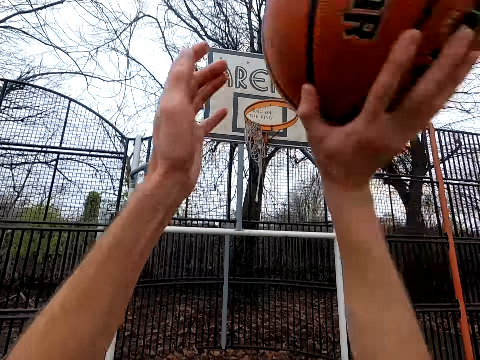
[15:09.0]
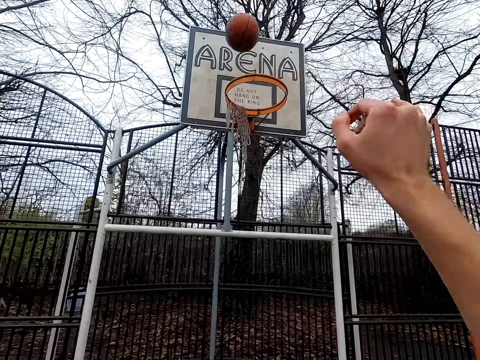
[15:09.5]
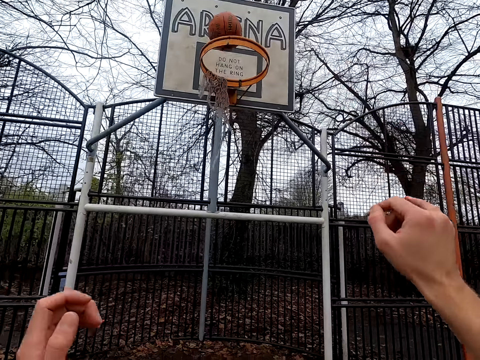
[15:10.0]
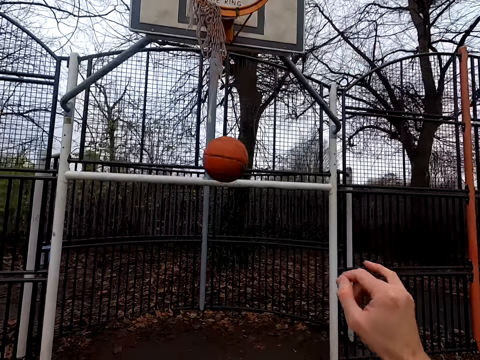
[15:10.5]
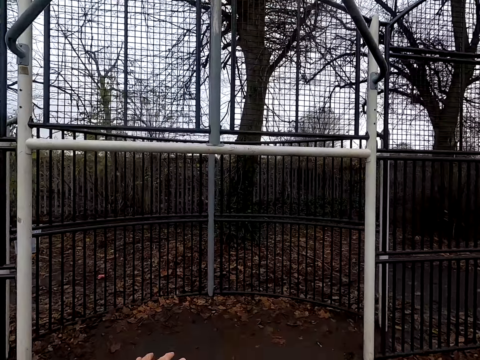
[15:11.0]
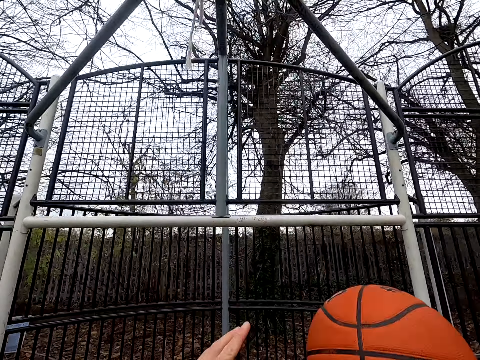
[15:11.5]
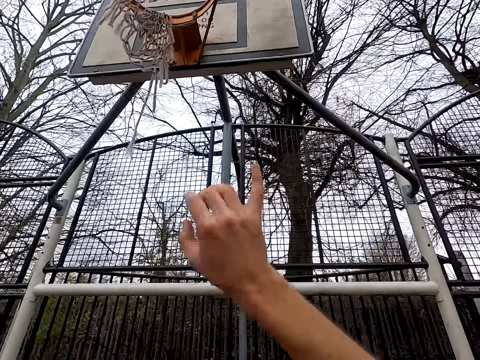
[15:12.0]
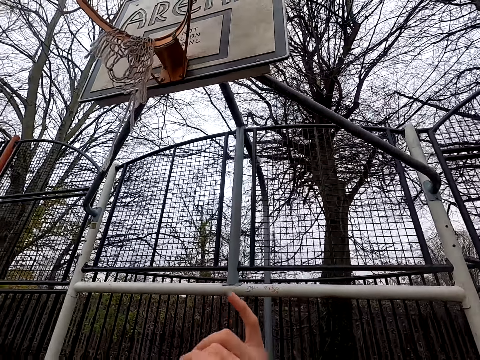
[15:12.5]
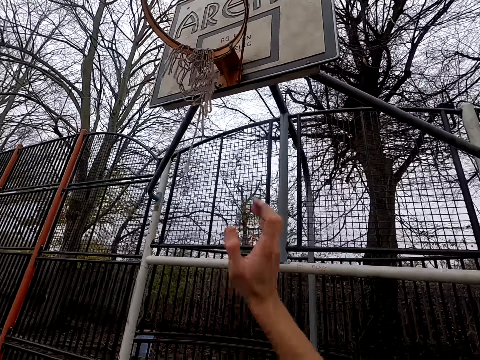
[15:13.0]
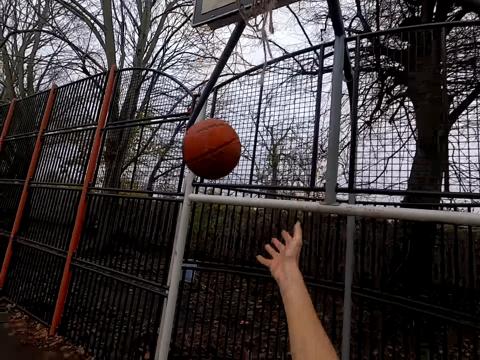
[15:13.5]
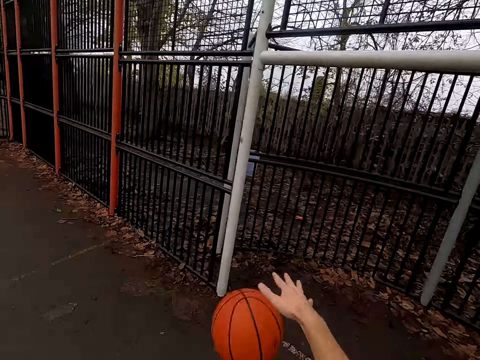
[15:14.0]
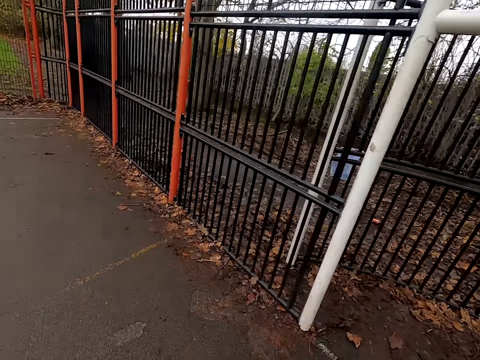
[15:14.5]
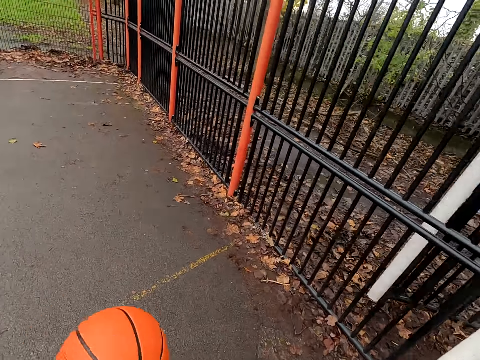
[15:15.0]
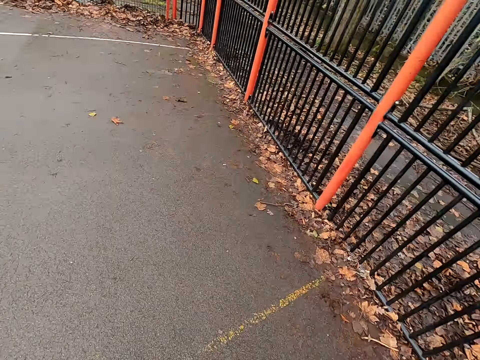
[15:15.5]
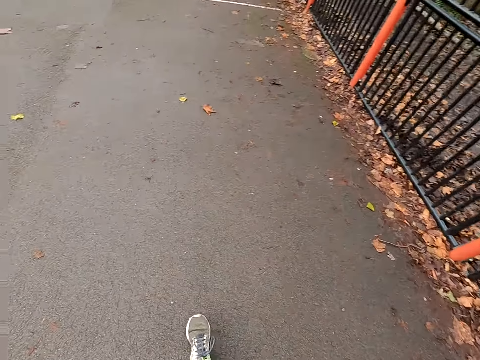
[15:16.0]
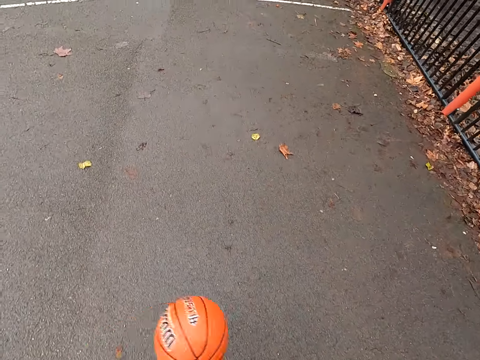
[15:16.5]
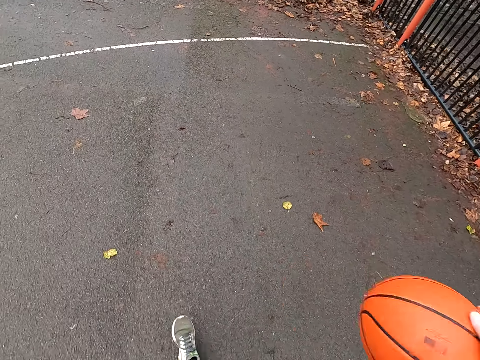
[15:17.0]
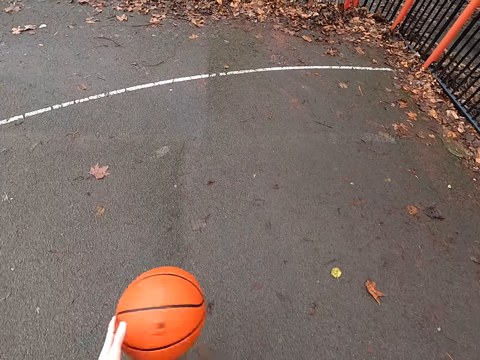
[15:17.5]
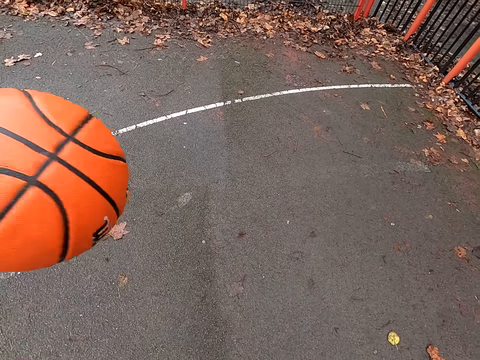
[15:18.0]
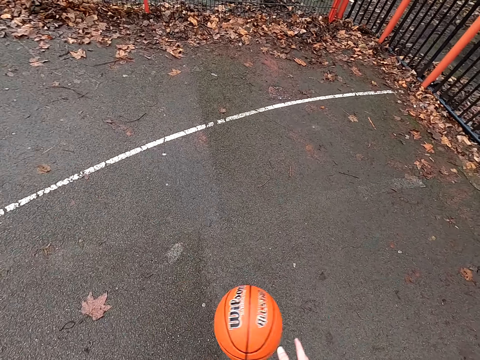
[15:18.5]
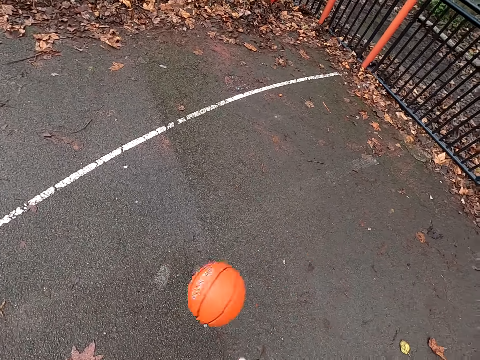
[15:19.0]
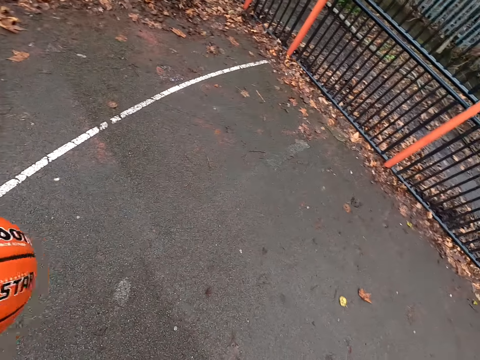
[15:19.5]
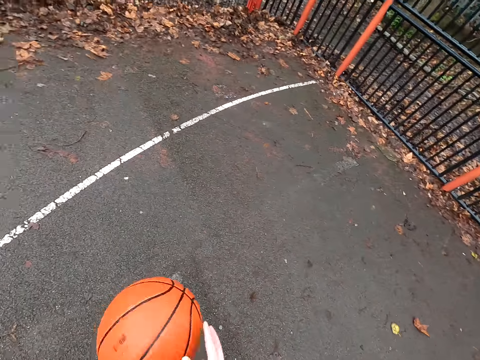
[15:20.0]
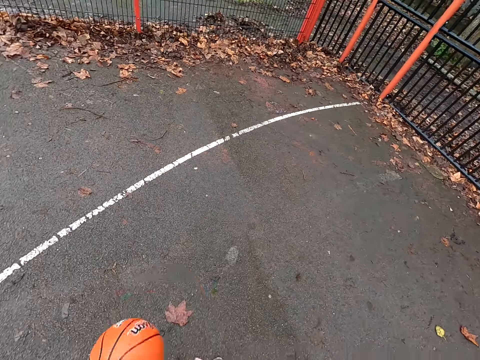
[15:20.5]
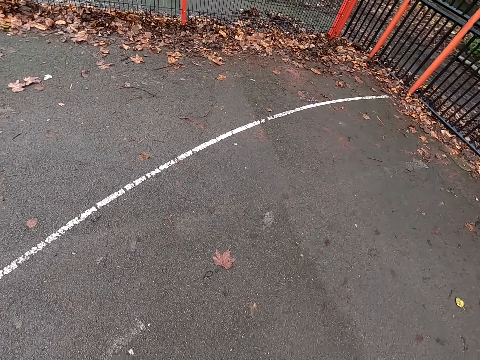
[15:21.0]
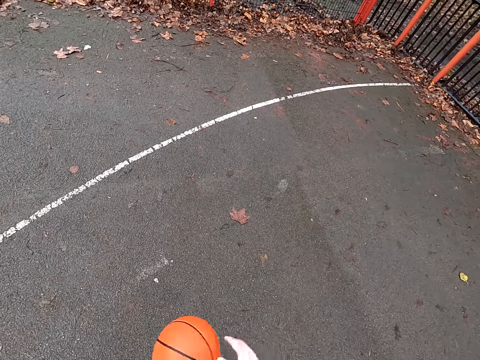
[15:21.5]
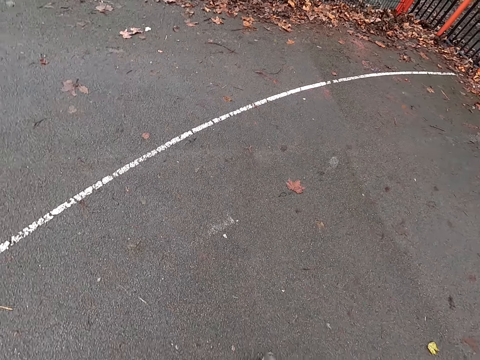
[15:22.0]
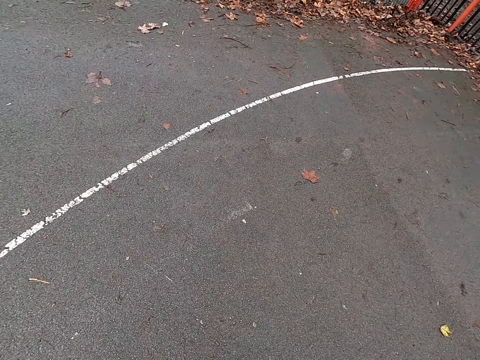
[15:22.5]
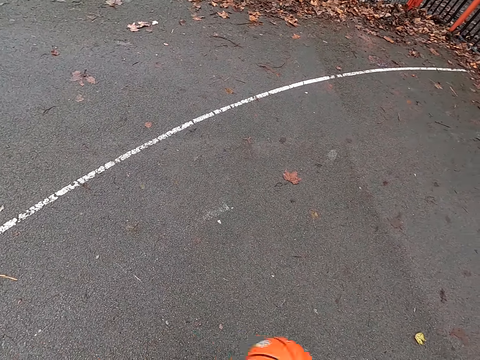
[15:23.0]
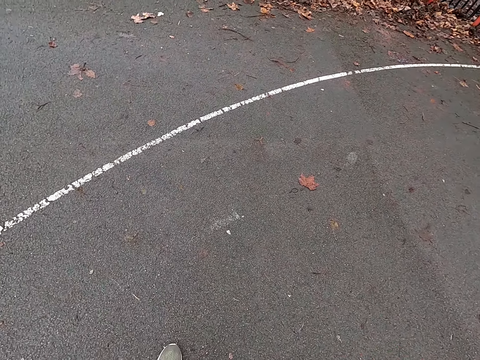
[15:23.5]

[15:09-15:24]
The camera wearer bounces the ball. They take the basketball. They shoot the basketball. They take the ball. They shoot the basketball. They bounce the ball. They walk around. They dribble the basketball.

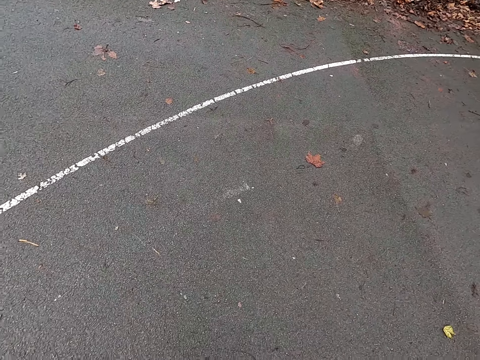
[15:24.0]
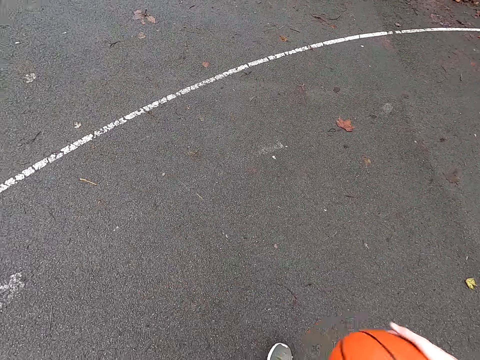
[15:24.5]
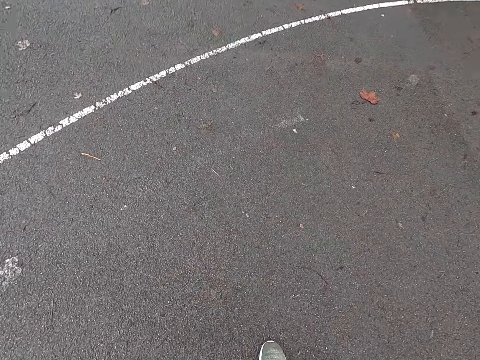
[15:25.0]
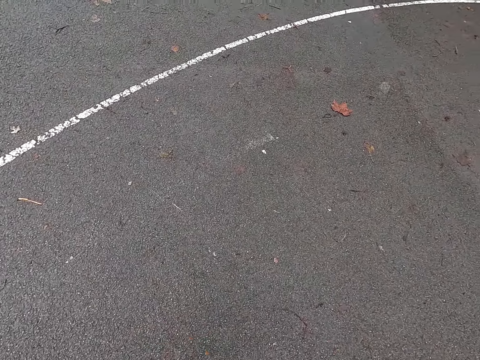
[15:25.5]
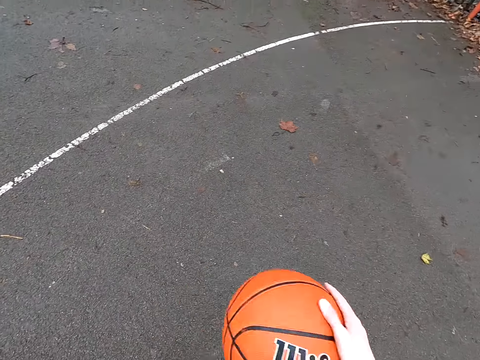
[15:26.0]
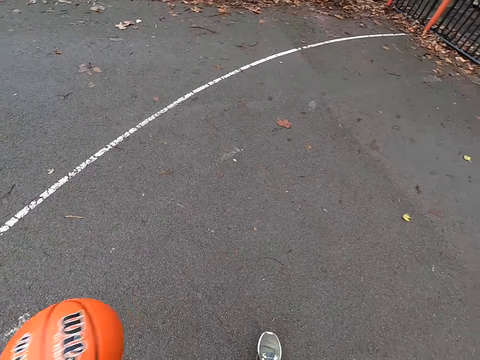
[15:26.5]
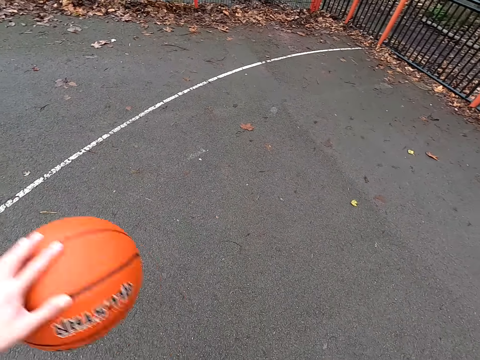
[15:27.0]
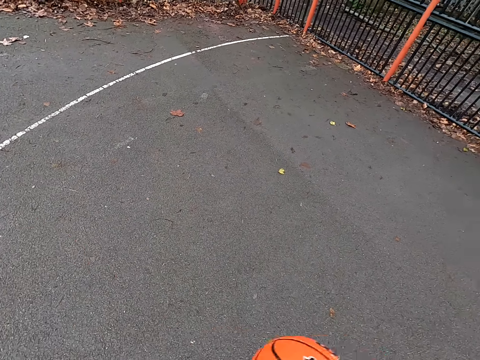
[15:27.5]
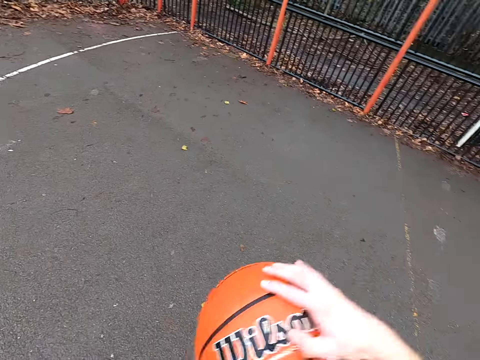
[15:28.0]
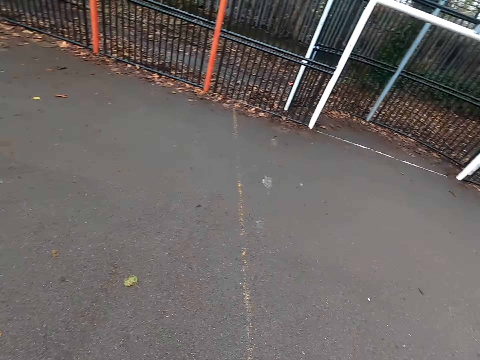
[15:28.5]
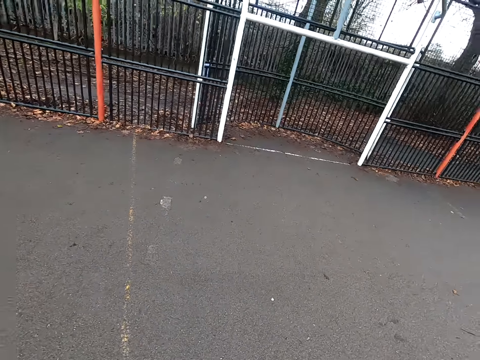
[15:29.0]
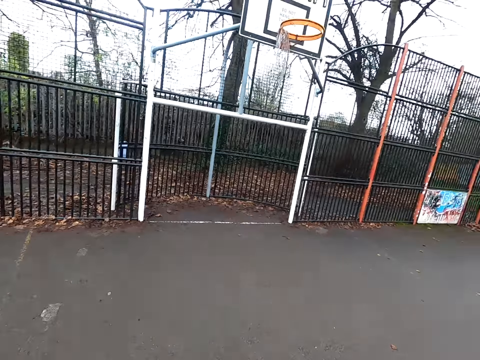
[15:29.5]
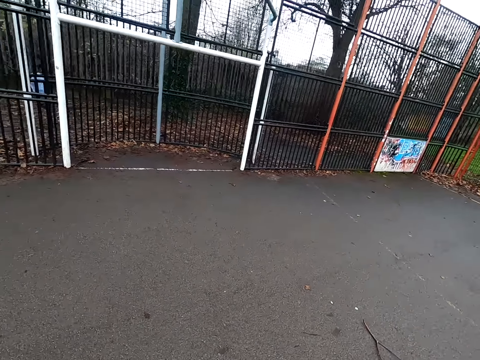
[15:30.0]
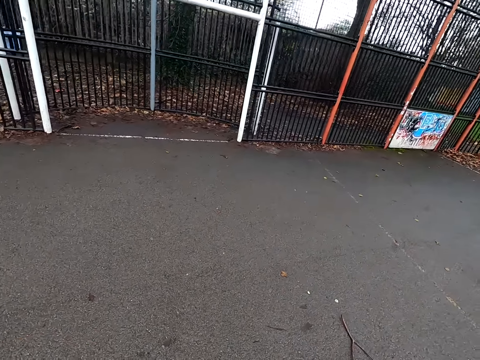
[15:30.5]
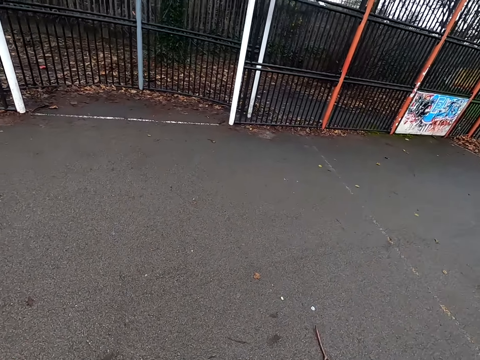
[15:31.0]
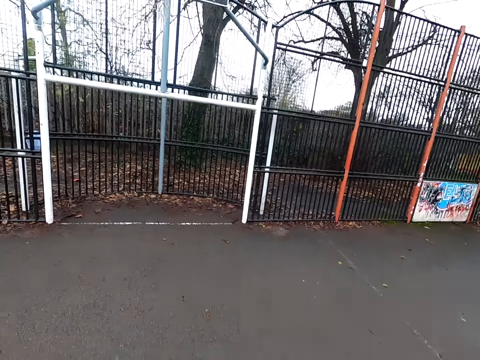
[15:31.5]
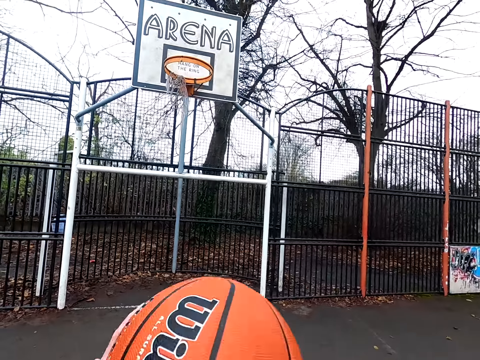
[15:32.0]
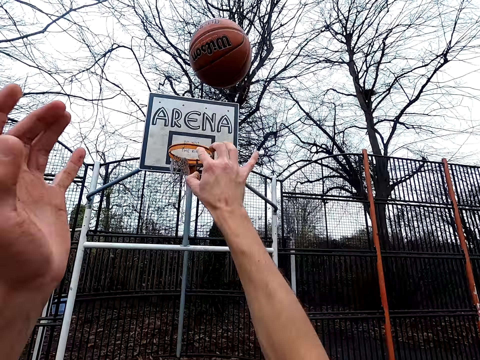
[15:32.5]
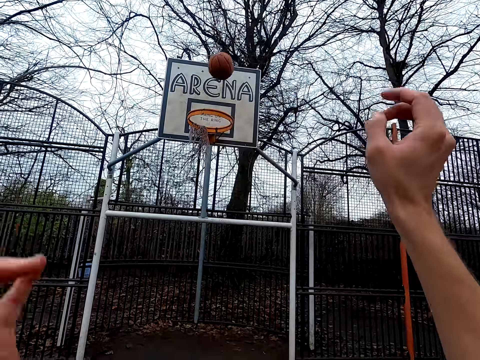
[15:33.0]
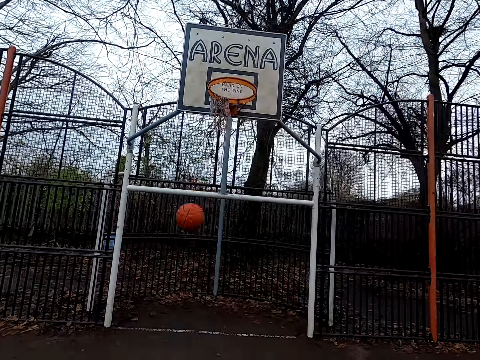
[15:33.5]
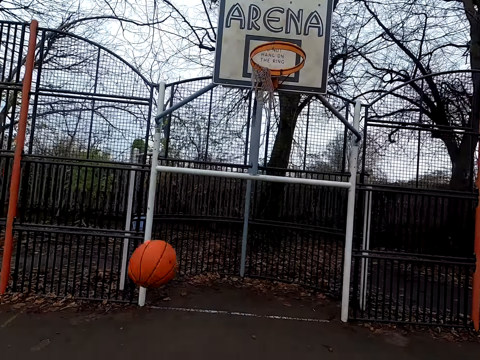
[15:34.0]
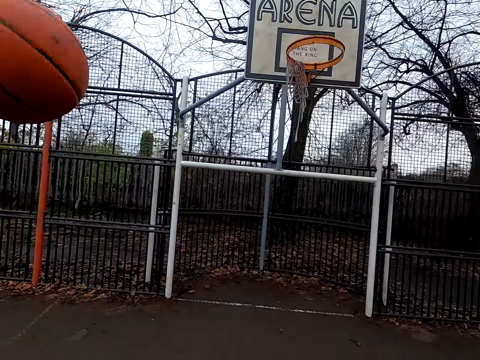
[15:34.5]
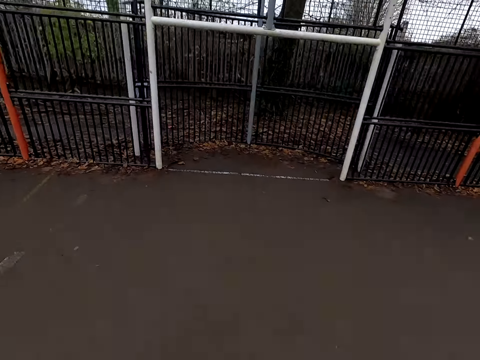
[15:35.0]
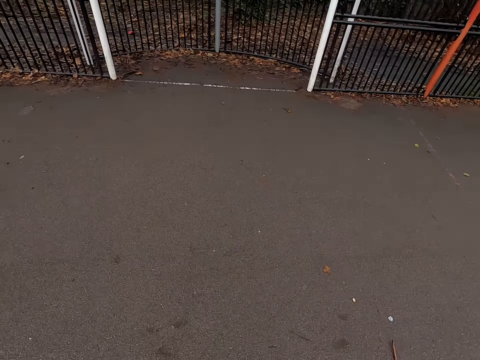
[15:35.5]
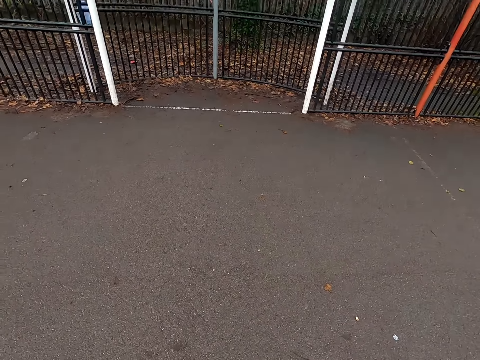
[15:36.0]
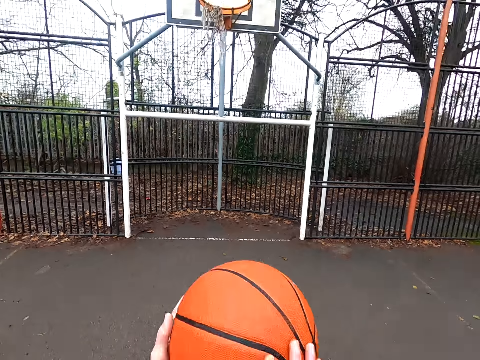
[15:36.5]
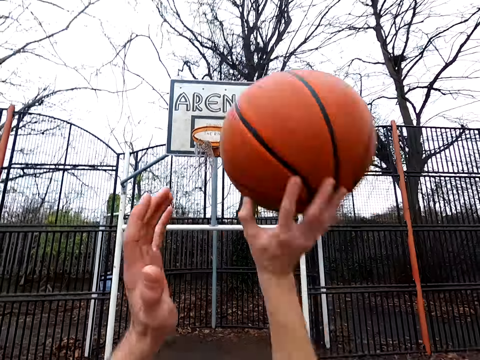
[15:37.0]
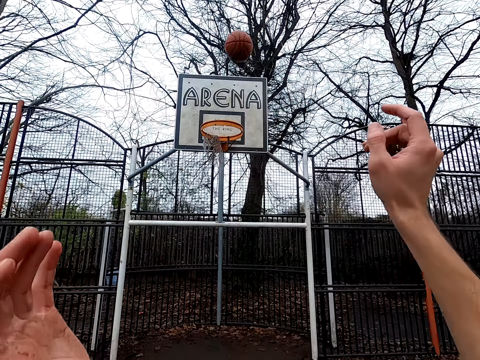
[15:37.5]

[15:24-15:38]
The camera wearer shoots the basketball. They take the basket. They dribble the ball. They throw the ball.
